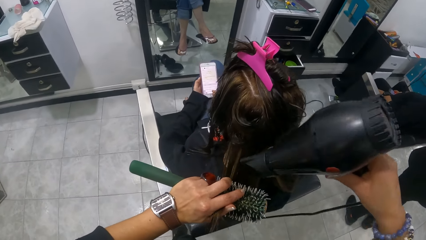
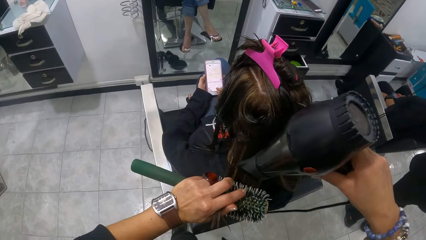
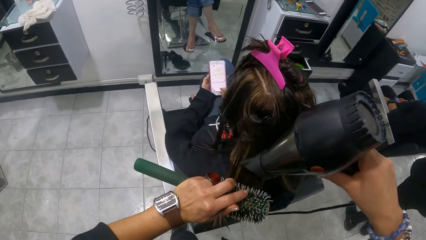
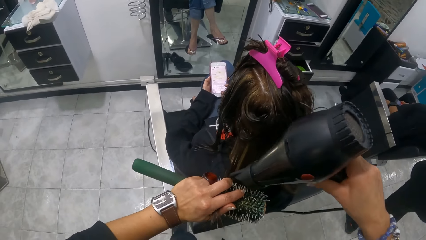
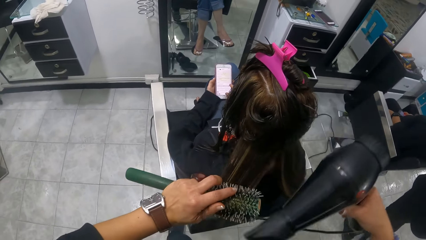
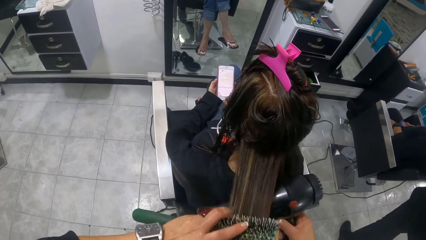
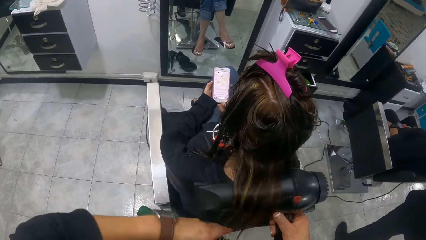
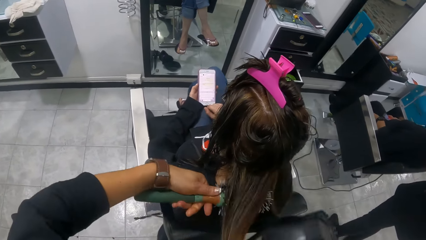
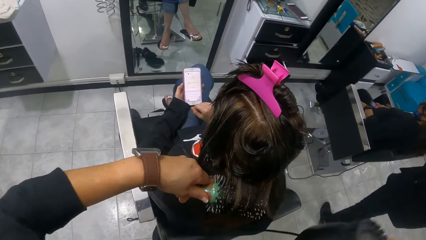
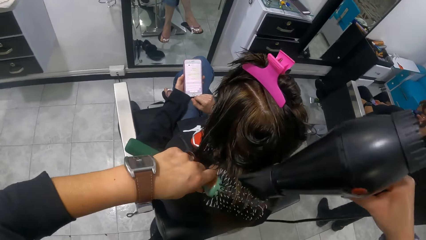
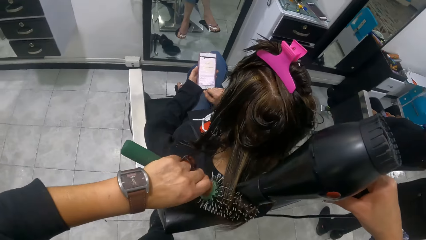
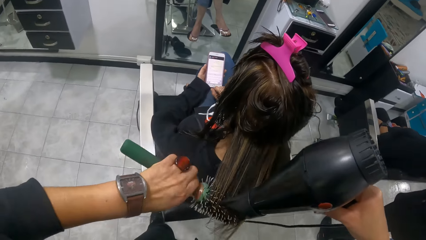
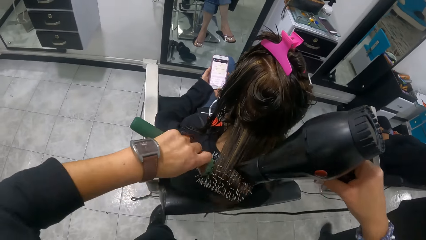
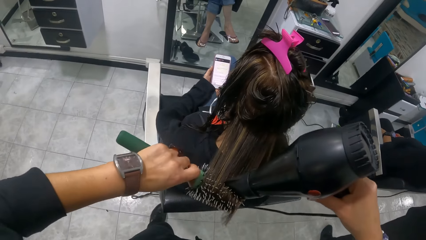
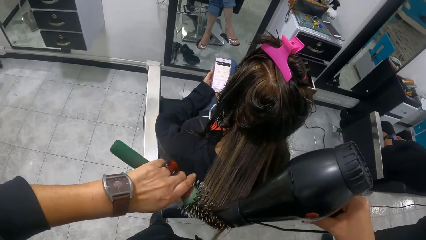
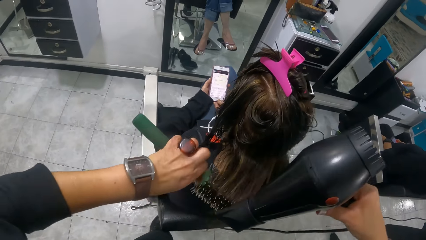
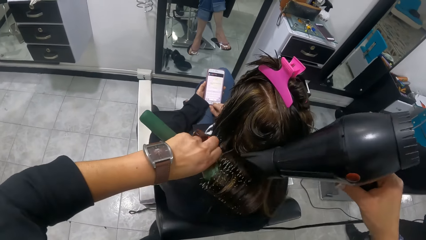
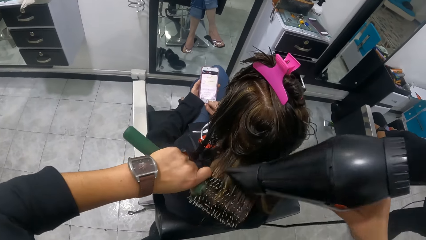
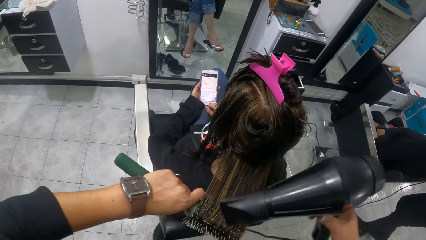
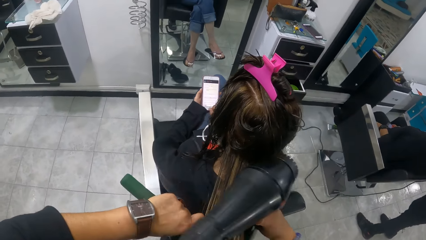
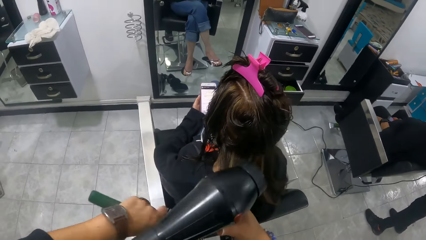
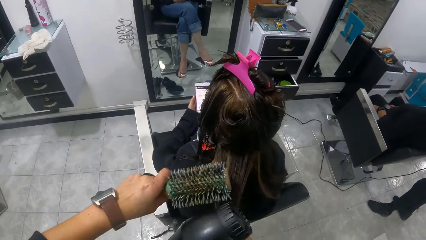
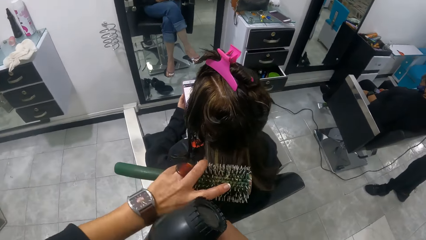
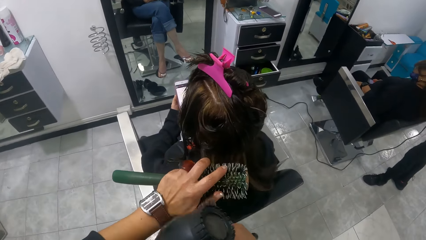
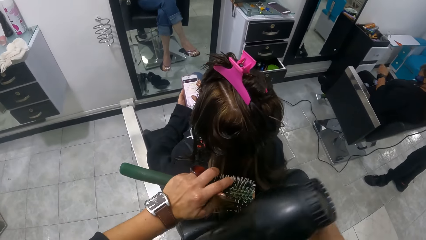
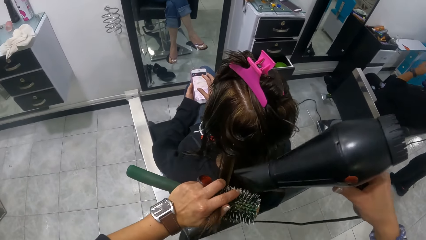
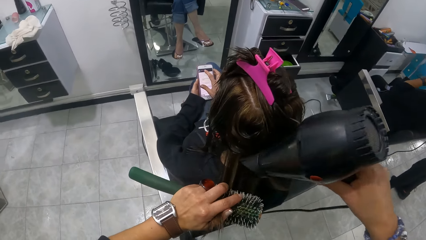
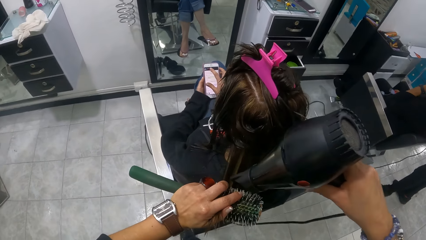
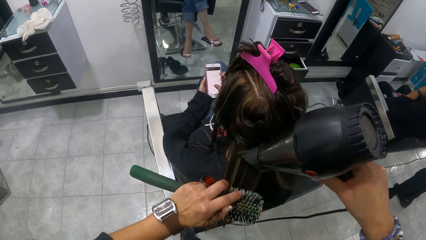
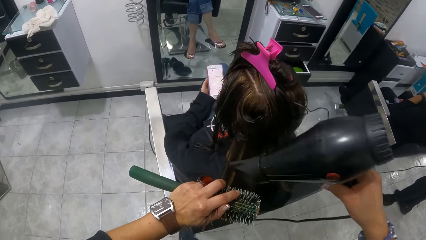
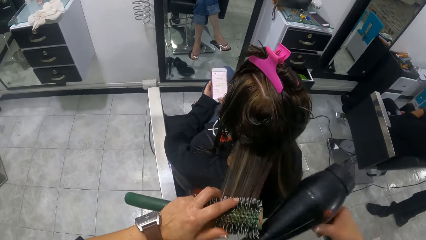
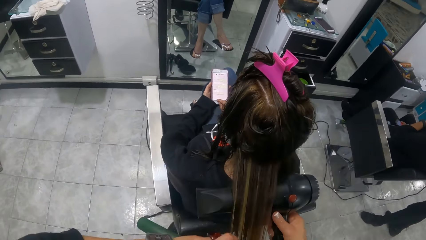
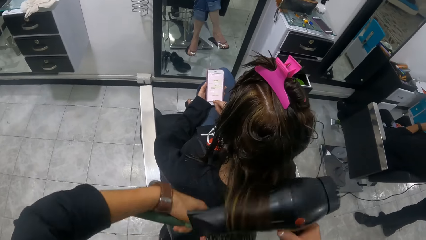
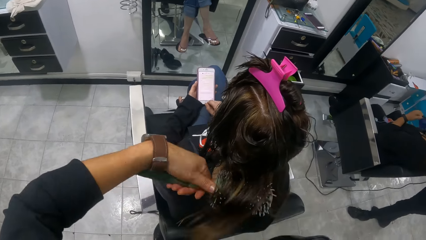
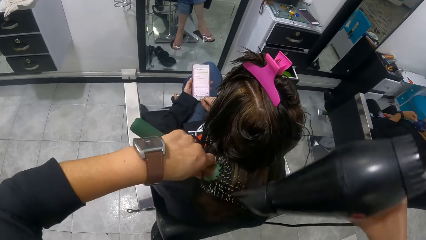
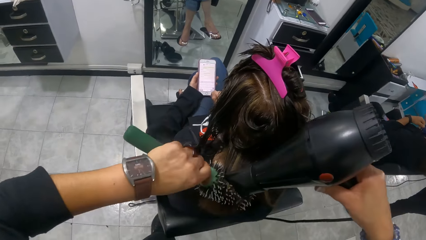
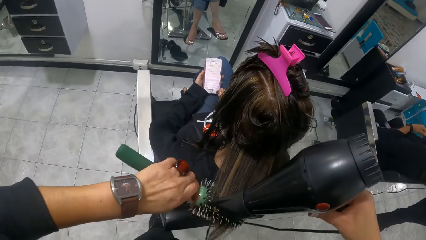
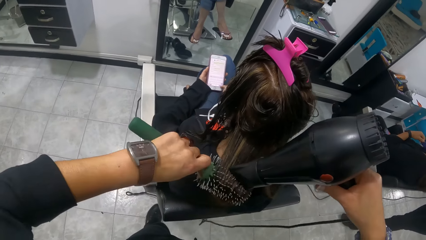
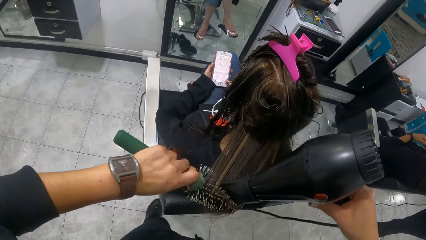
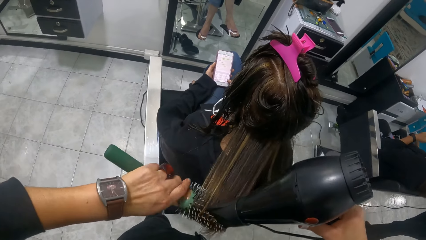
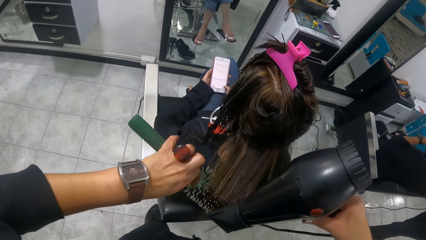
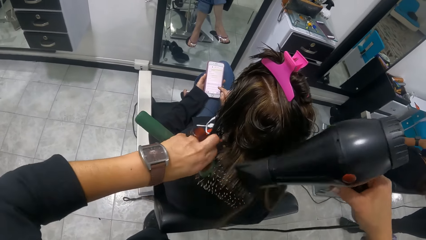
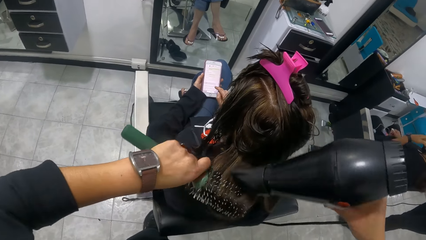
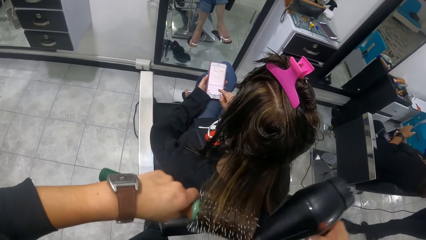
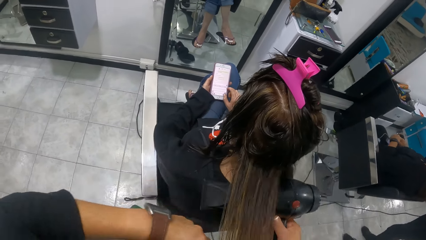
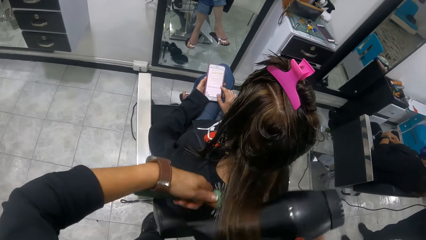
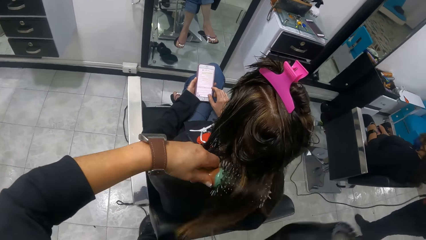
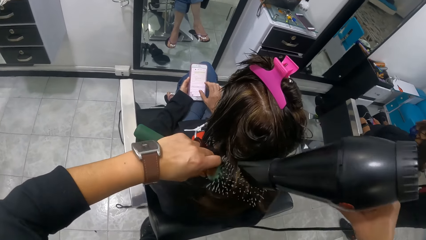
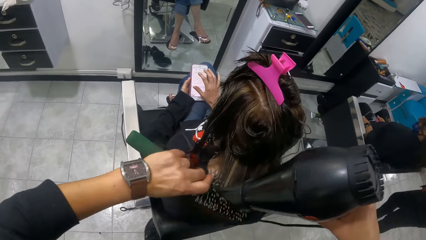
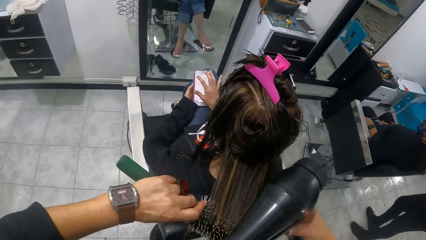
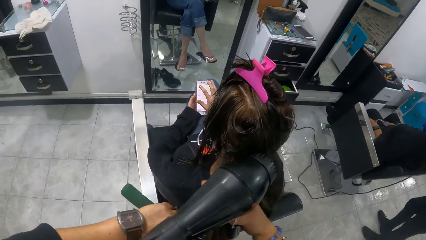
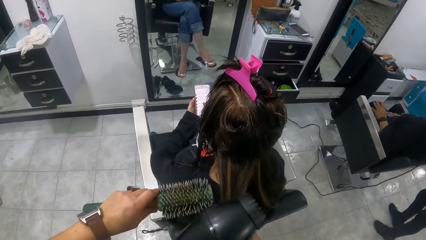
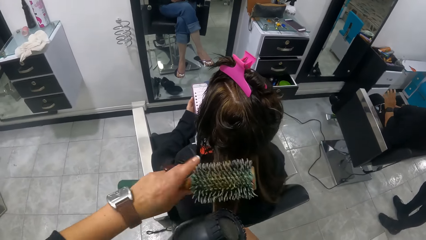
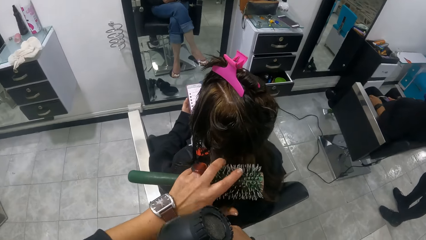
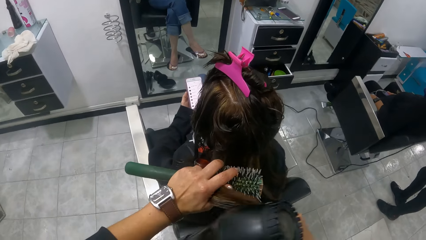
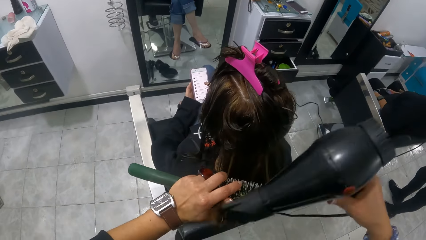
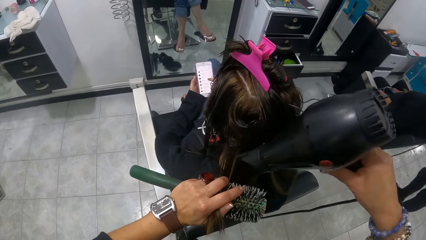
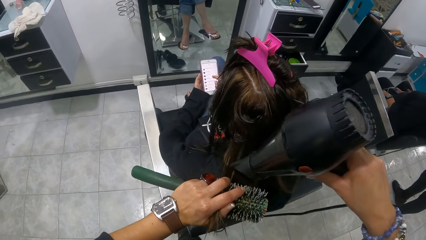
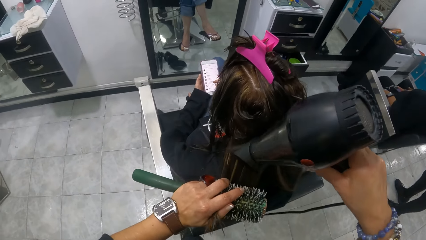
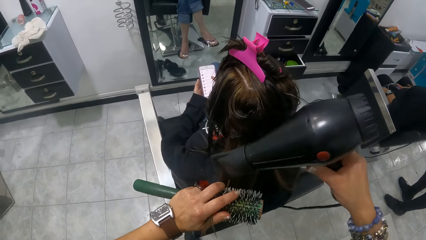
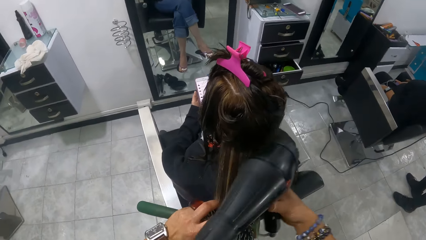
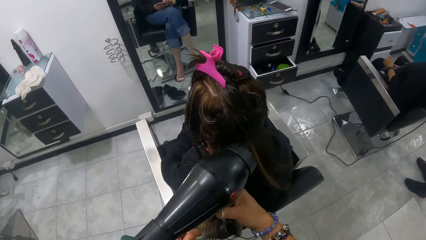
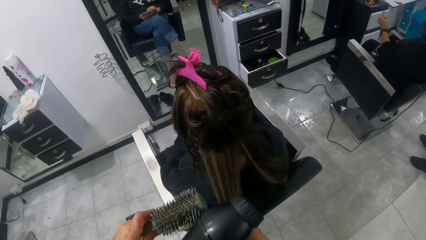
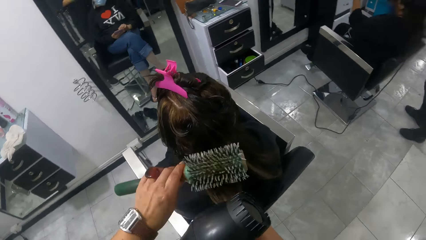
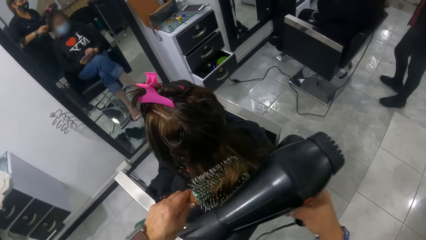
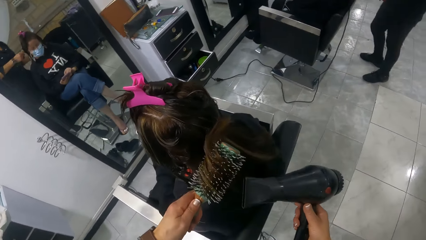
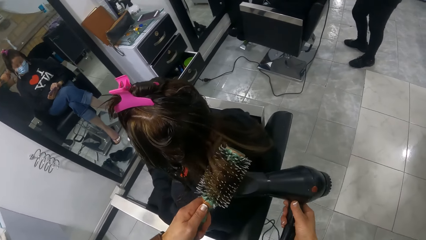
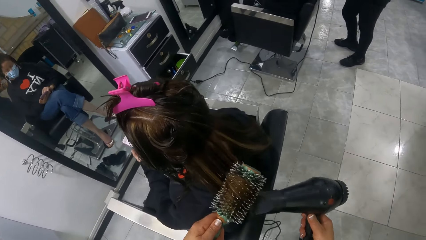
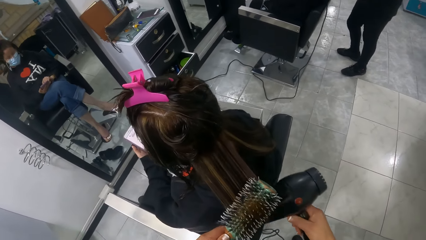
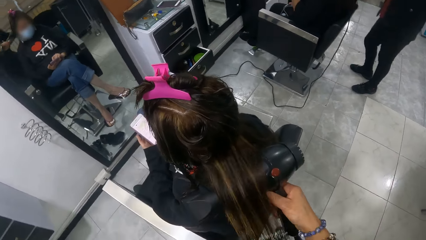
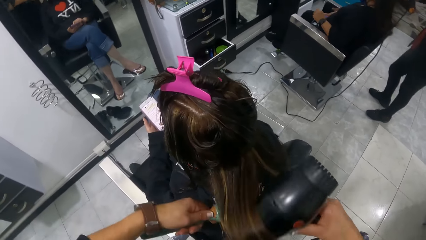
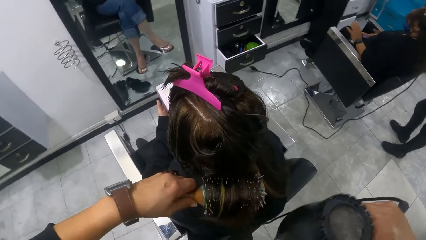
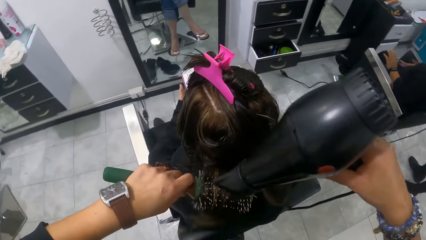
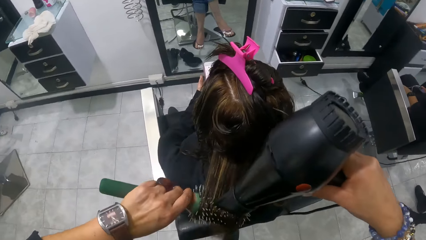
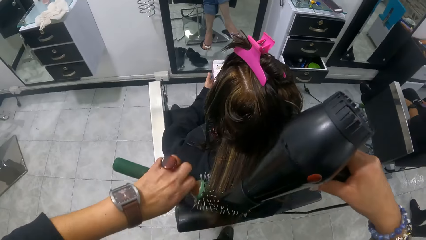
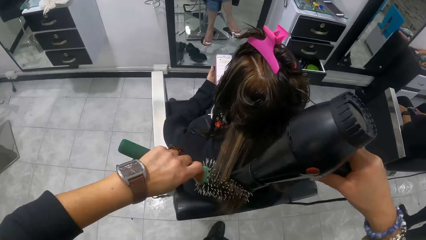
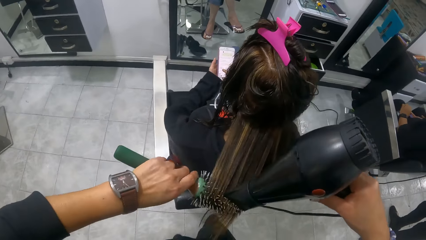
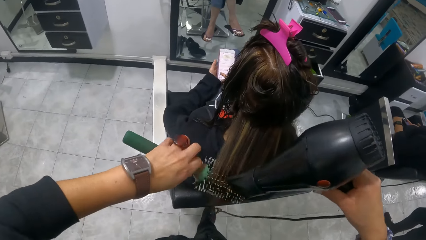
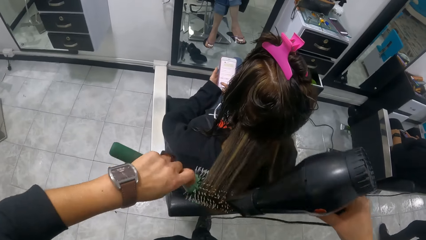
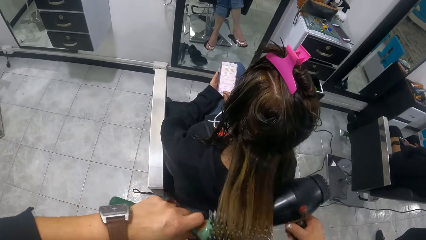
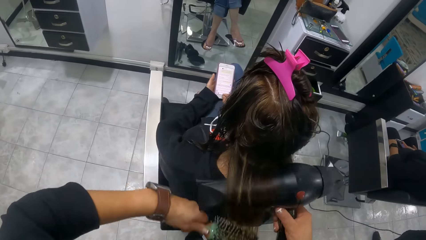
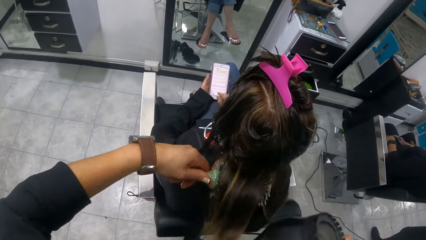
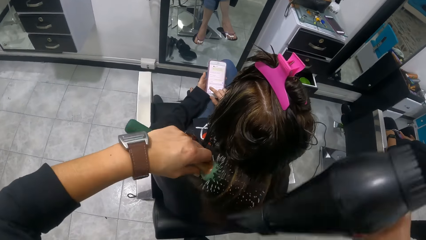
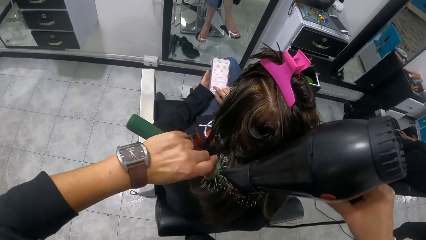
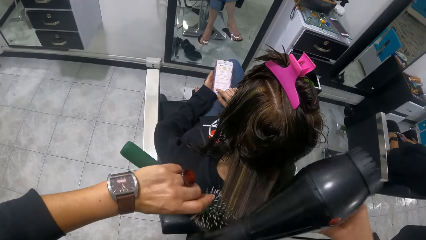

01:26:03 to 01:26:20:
The camera wearer stretches the lady's hair with the left hand. They straighten the lady's hair with a blow dry machine. They roll the lady's hair on a hair brush roller. They straighten the lady's hair with the blow dry machine. They roll the lady's hair on the hair brush roller. They straighten the lady's hair with the blow dry machine. They roll the lady's hair on the hair brush roller. They straighten the lady's hair with the blow dry machine. They roll the lady's hair on the hair brush roller. They stretch the lady's hair with the blow-dry machine. They roll the lady's hair on the hair brush roller. They straighten the lady's hair with the blow dry machine. They stretch the lady's hair with the left hand. They straighten the lady's hair with the blow dry machine. They stretch the lady's hair with the right hand. They roll the lady's hair on the hair brush roller. They stretch the lady's hair with the blow-dry machine. The lady scrolls a phone with the right hand. The camera wearer rolls the lady's hair on the hair brush roller.
